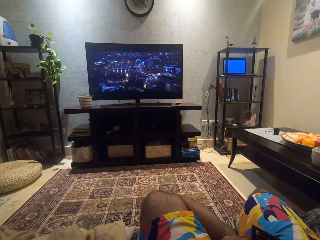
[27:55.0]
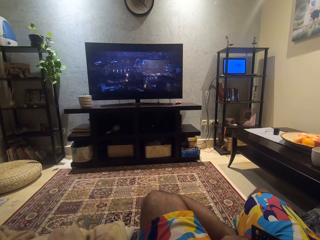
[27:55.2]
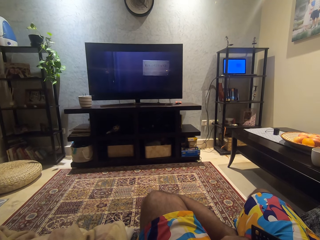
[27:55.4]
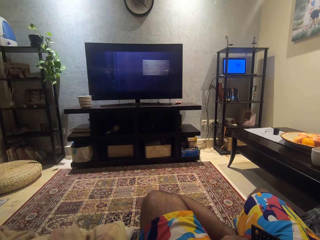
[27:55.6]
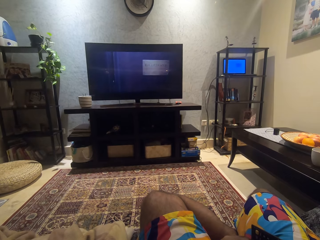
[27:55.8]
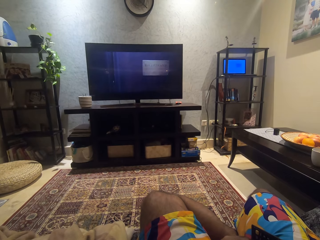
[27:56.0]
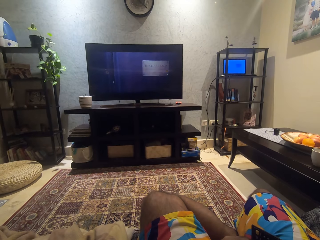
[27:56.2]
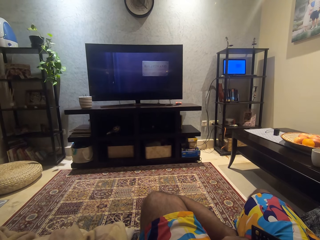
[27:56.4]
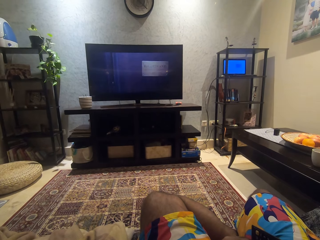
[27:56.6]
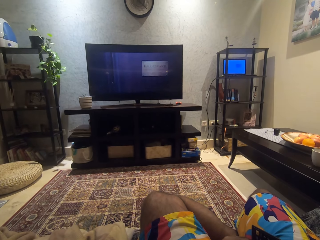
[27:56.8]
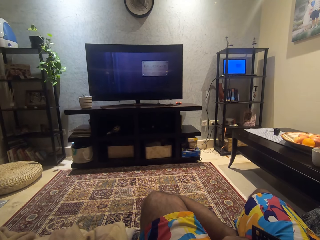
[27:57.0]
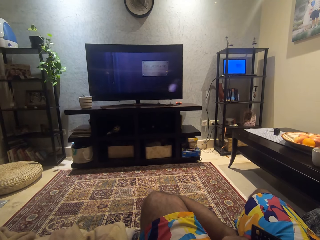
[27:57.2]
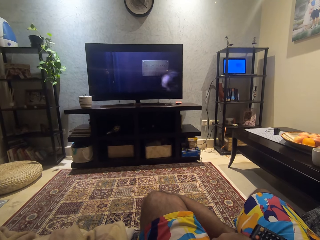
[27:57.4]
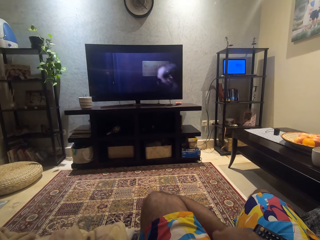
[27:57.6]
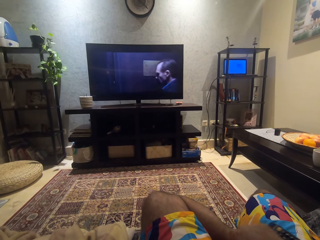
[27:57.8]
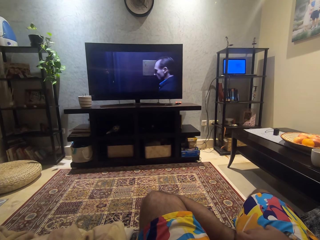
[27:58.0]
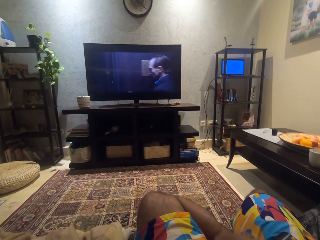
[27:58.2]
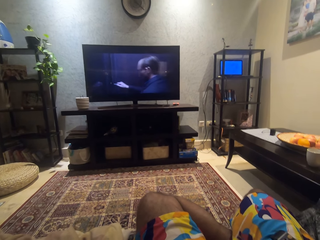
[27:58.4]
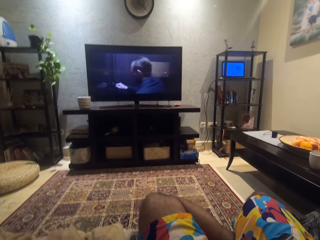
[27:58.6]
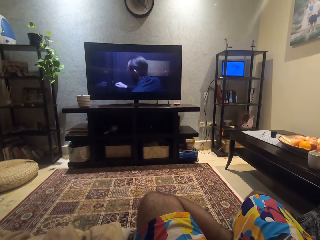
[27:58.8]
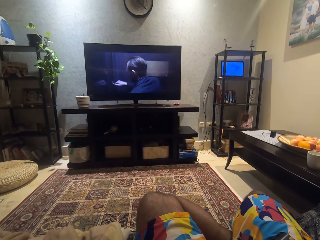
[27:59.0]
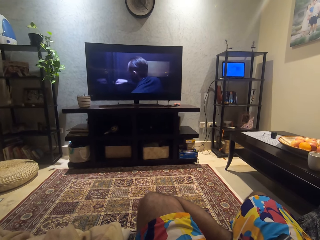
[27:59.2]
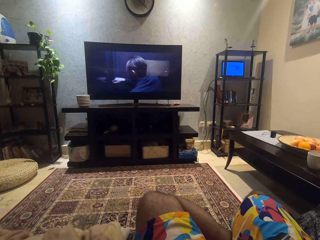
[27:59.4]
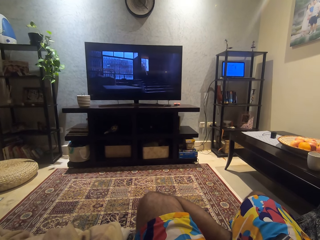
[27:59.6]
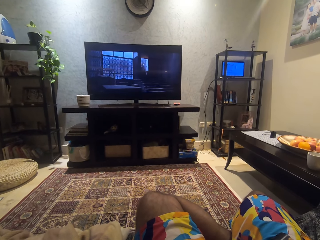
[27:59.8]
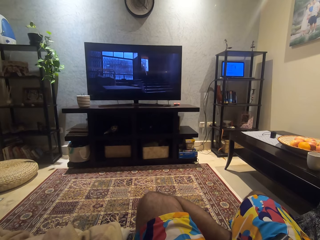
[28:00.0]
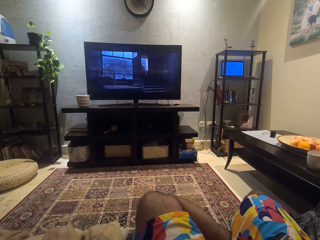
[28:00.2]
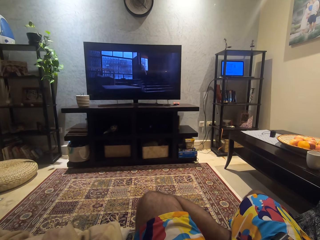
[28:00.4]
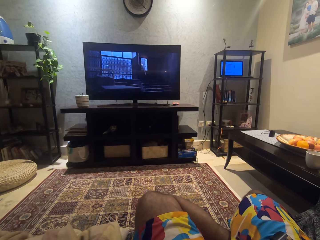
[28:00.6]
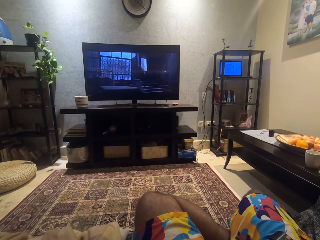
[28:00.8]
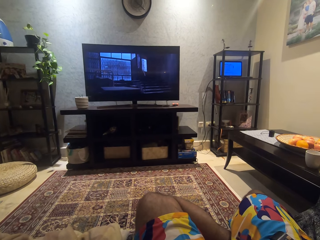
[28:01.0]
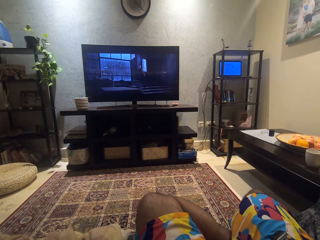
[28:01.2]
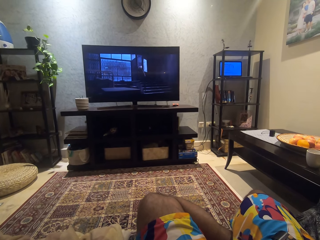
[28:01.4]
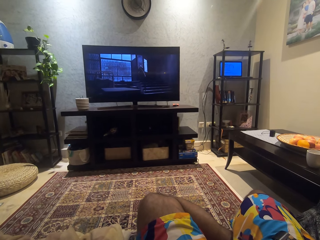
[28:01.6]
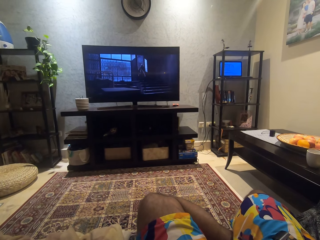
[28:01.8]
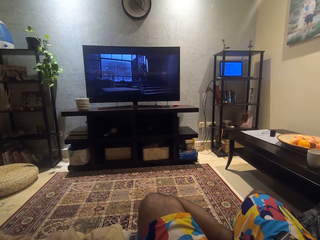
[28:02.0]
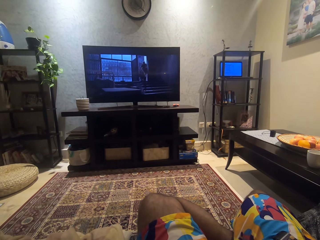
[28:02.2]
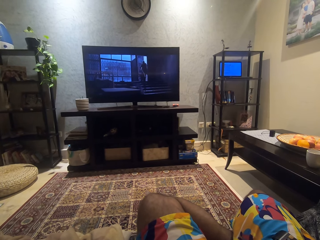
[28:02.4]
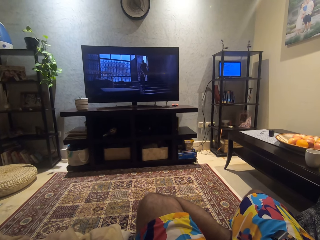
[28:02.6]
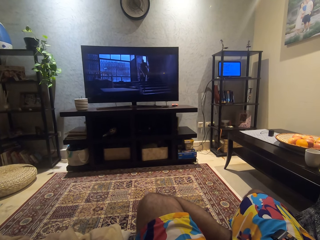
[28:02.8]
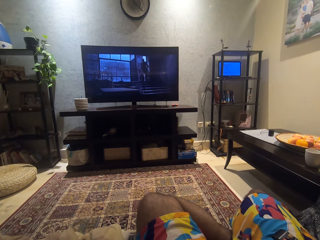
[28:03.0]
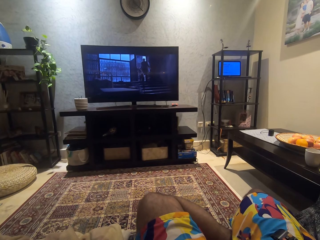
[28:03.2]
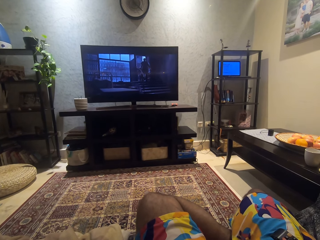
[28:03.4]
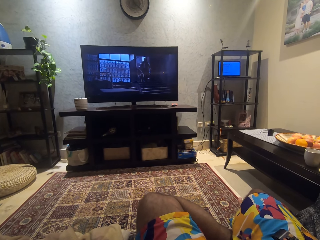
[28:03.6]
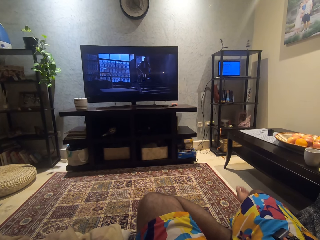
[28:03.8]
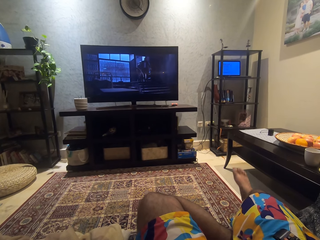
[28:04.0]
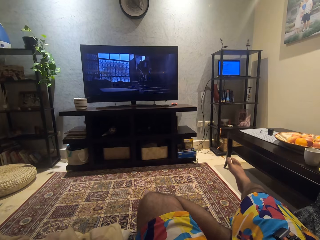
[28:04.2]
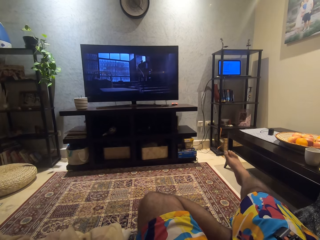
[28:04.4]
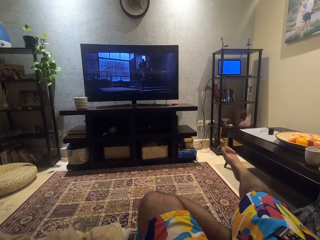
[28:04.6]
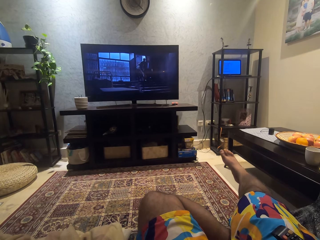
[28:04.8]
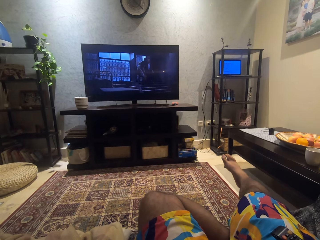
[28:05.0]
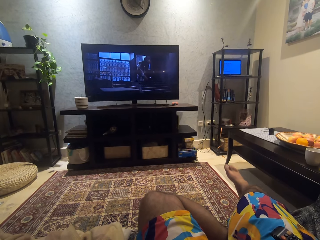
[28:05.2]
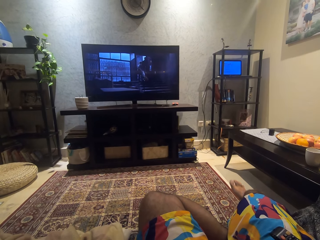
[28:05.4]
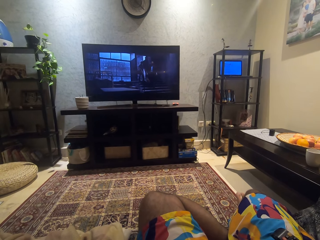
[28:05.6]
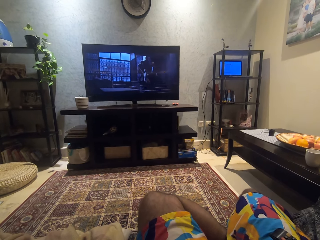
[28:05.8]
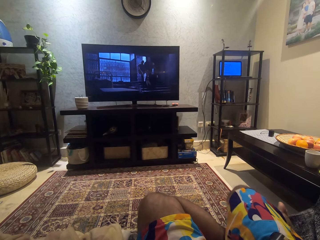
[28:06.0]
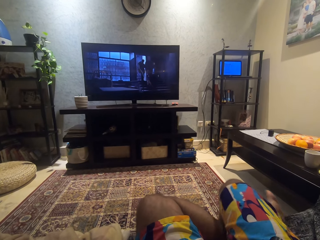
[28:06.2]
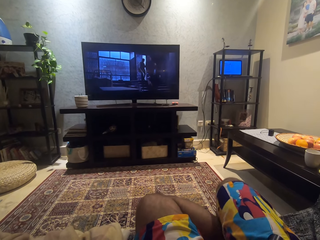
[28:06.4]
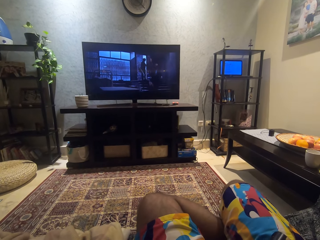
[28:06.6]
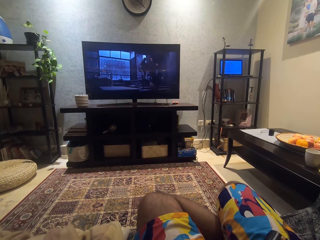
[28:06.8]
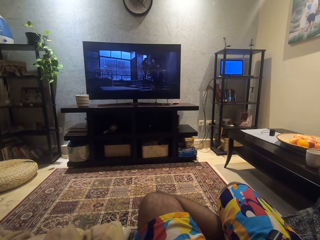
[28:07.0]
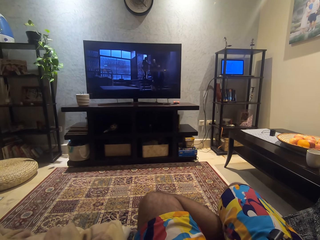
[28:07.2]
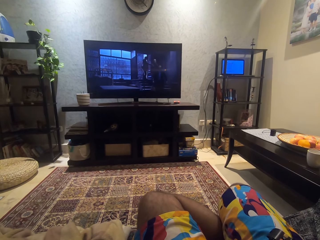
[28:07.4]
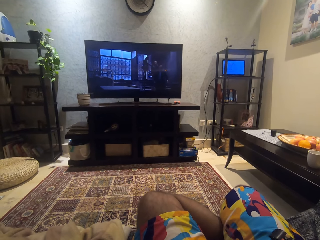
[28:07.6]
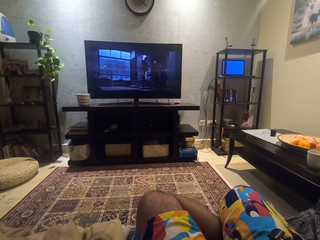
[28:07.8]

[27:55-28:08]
The camera wearer raises his leg up. He lowers his leg.

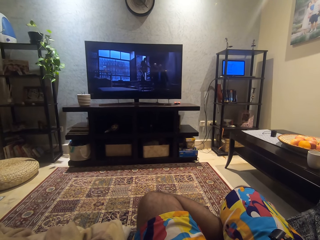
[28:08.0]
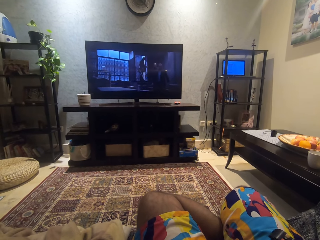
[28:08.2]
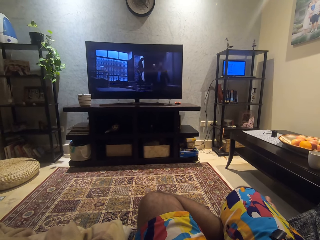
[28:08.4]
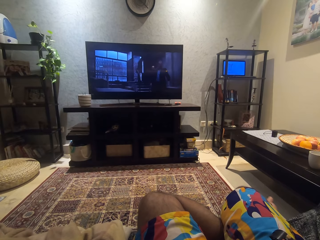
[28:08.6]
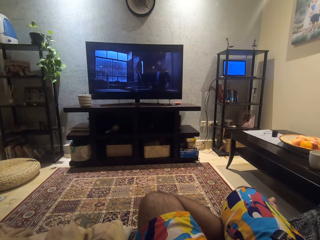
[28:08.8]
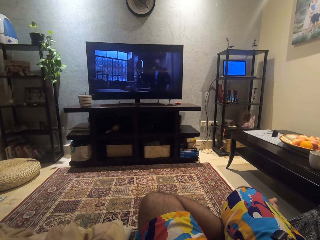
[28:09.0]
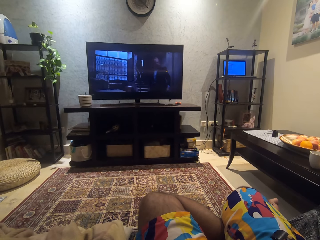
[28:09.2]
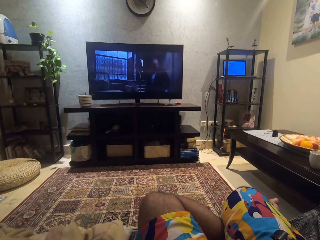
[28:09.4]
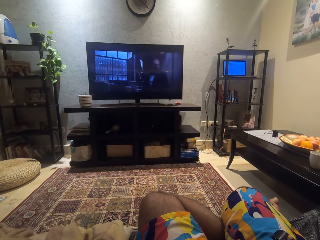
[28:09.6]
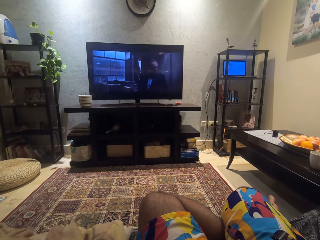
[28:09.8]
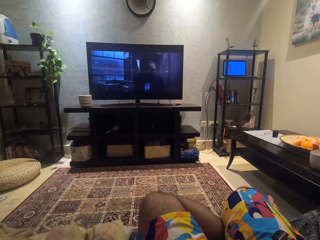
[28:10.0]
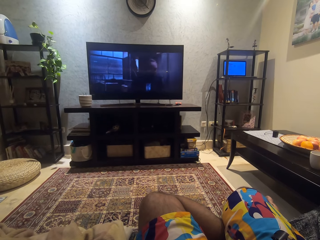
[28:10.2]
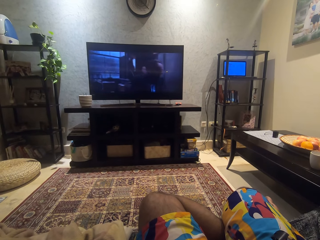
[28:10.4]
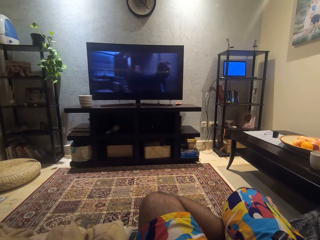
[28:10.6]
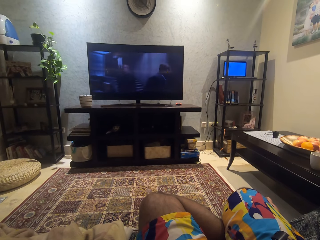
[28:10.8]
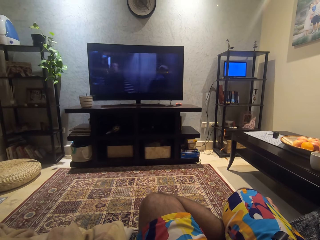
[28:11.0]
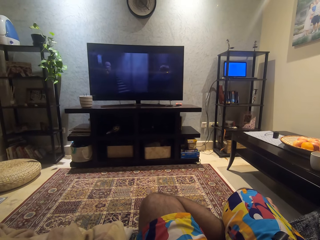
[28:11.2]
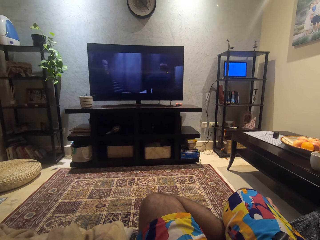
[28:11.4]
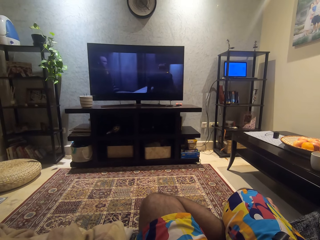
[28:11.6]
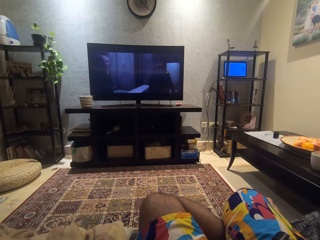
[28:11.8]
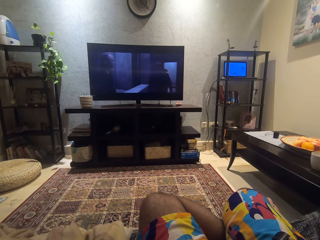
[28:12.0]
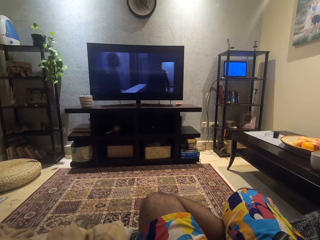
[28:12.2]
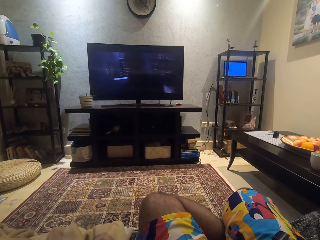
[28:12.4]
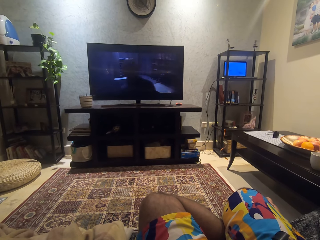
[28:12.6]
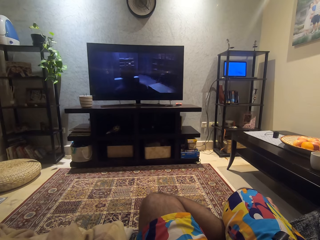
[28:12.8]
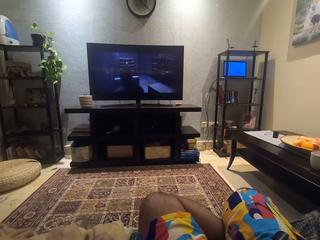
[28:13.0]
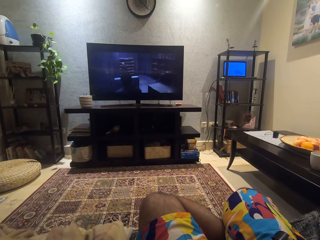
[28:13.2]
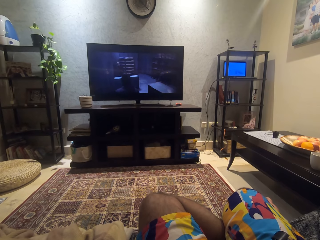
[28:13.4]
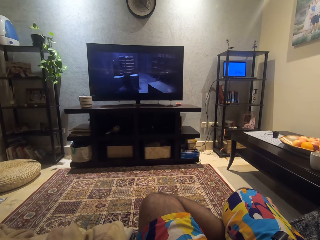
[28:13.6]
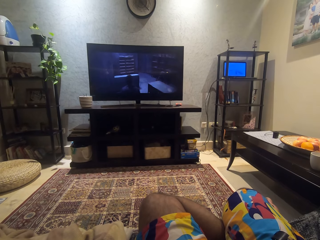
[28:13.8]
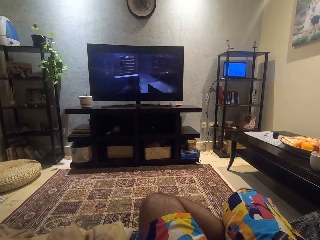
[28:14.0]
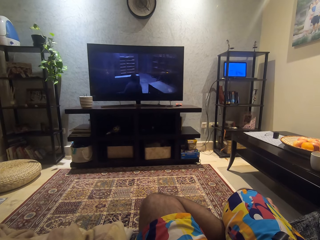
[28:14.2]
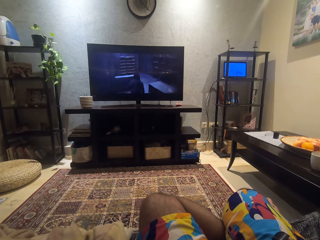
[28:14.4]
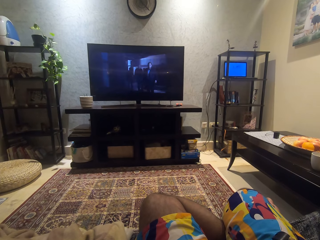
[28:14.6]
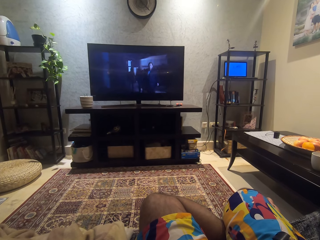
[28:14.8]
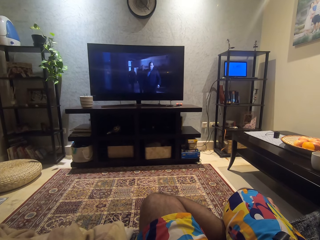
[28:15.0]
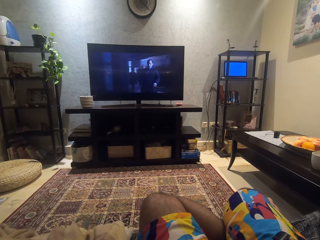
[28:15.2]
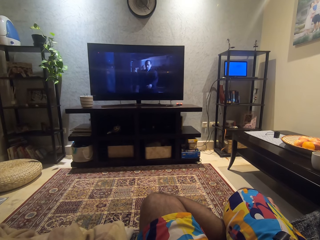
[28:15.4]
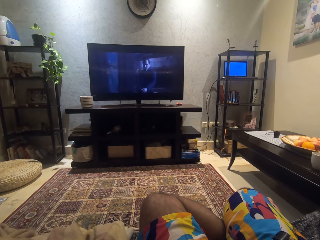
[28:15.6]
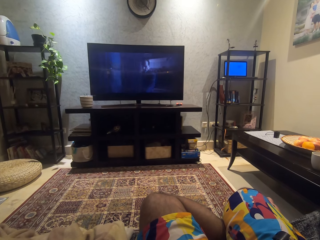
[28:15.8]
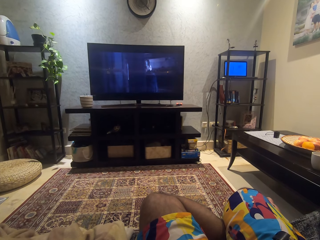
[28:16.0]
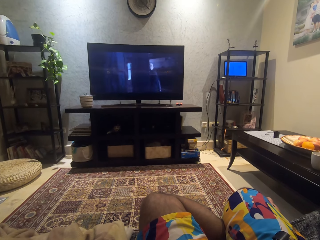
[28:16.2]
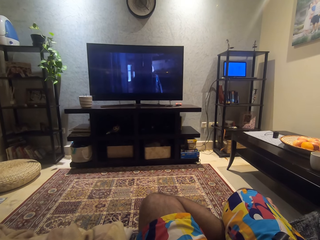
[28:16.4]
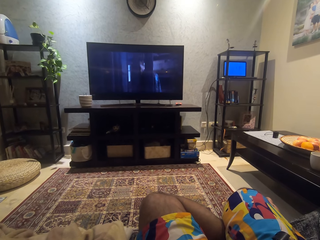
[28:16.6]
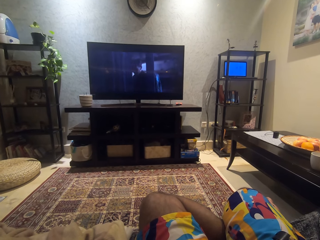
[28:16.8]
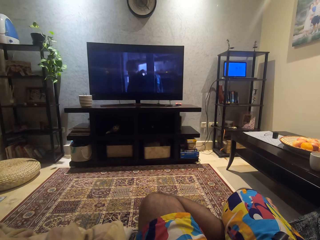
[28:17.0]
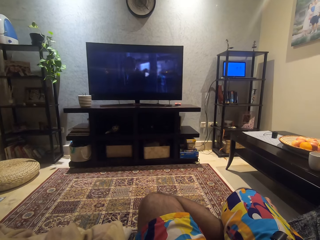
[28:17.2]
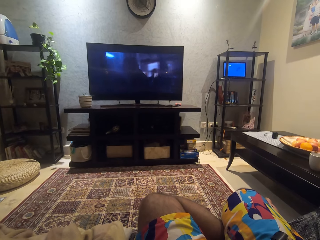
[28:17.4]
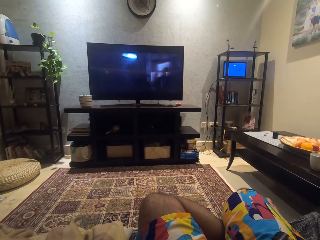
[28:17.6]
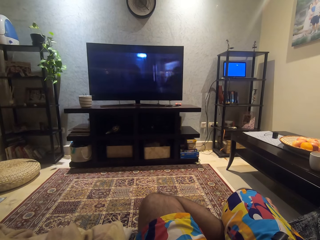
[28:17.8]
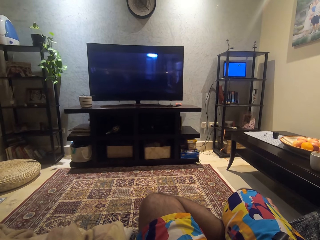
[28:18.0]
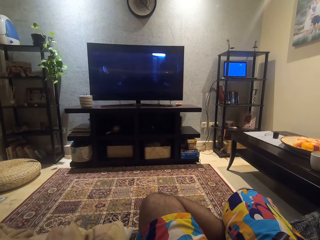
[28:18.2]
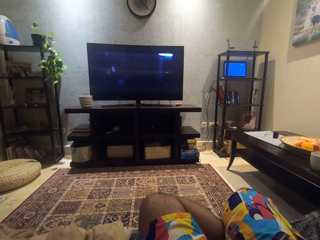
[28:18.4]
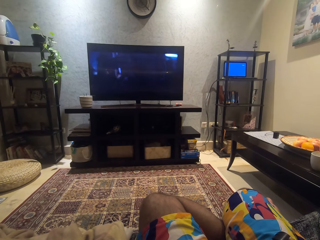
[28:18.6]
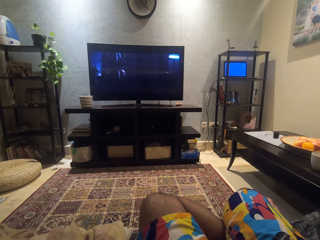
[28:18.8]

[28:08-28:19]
The camera wearer watches a movie.
